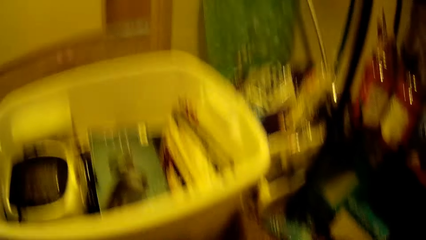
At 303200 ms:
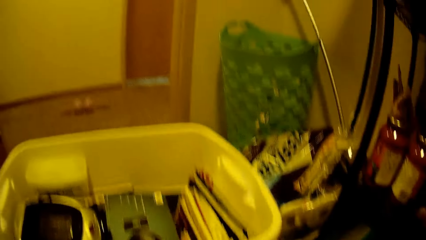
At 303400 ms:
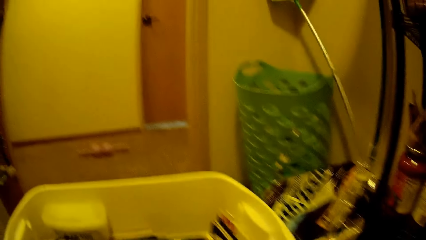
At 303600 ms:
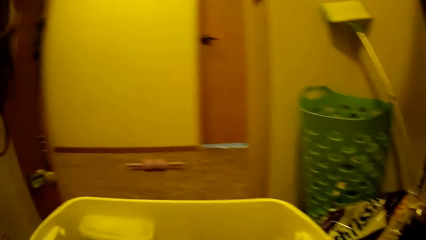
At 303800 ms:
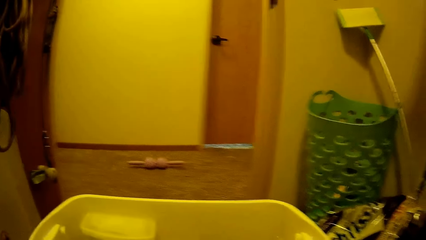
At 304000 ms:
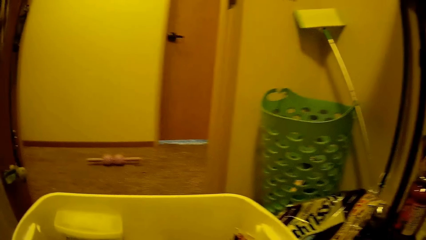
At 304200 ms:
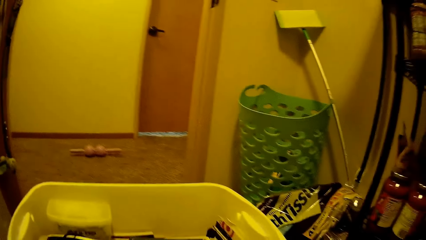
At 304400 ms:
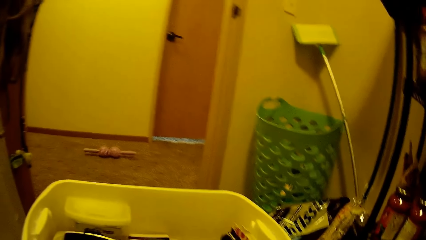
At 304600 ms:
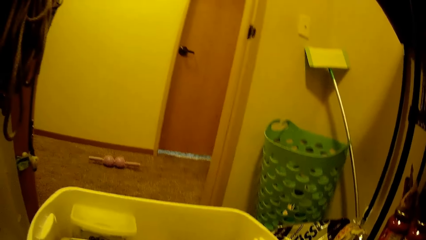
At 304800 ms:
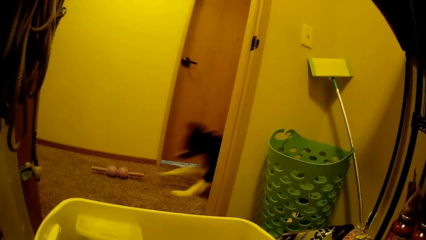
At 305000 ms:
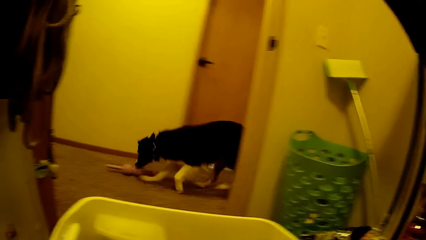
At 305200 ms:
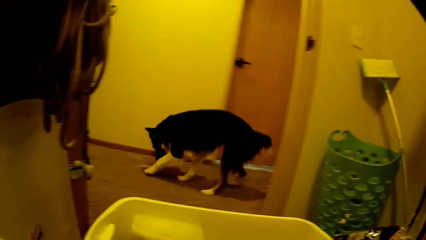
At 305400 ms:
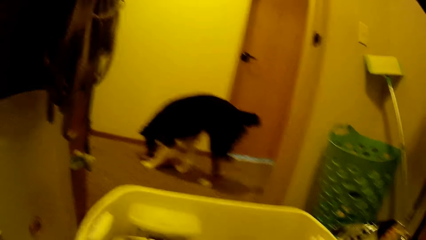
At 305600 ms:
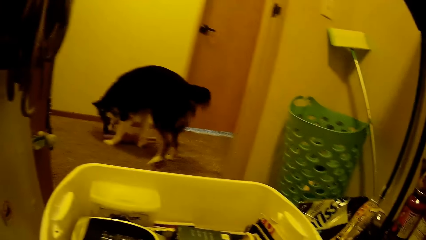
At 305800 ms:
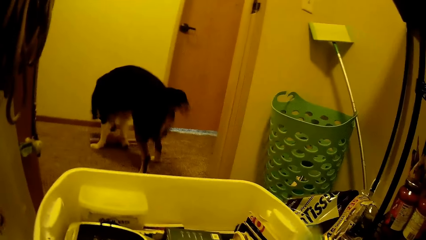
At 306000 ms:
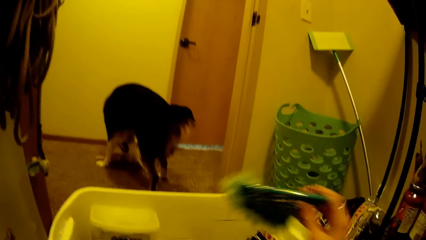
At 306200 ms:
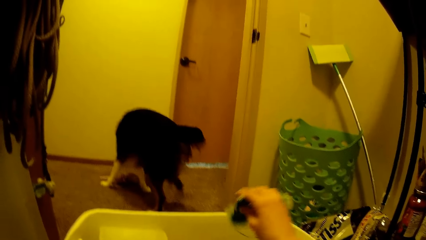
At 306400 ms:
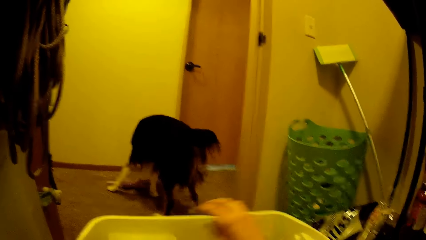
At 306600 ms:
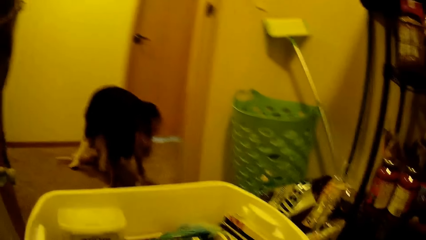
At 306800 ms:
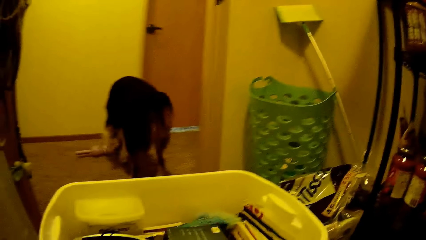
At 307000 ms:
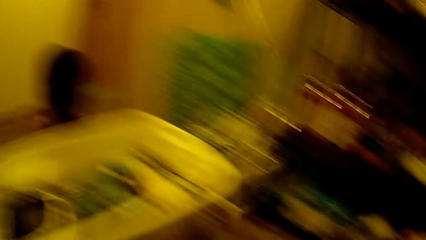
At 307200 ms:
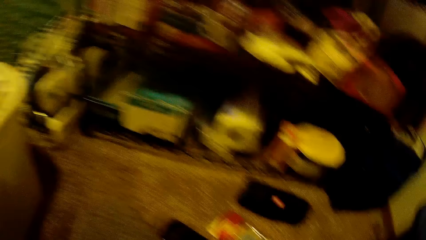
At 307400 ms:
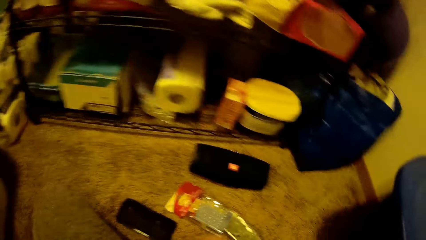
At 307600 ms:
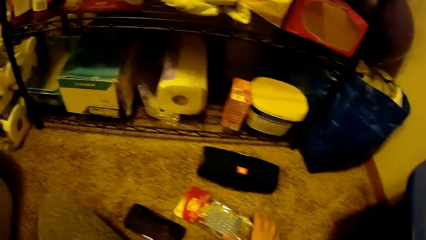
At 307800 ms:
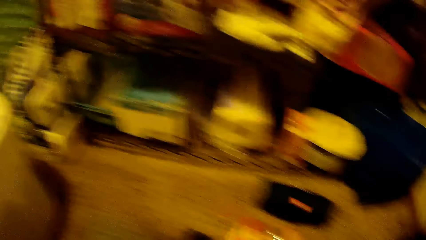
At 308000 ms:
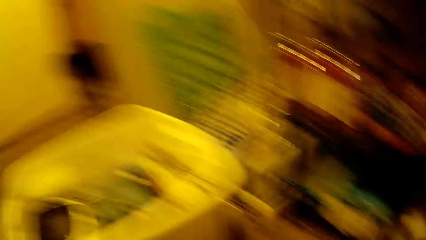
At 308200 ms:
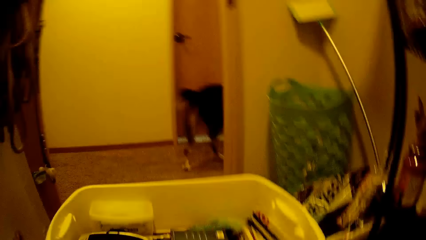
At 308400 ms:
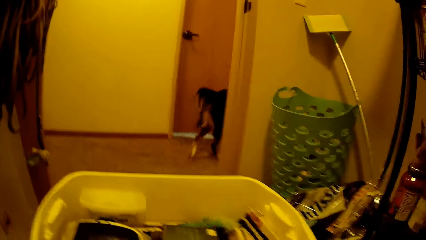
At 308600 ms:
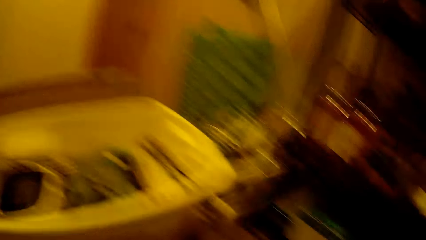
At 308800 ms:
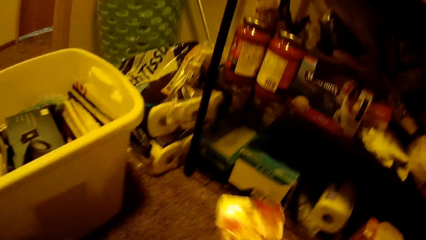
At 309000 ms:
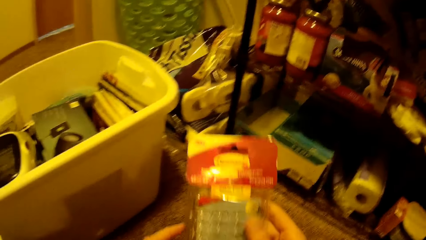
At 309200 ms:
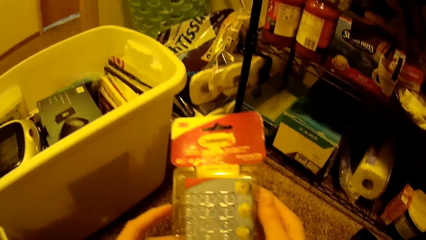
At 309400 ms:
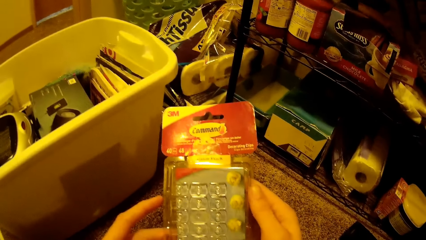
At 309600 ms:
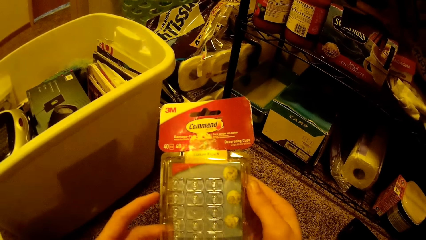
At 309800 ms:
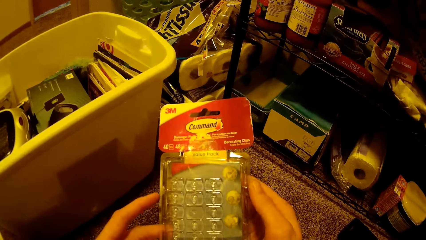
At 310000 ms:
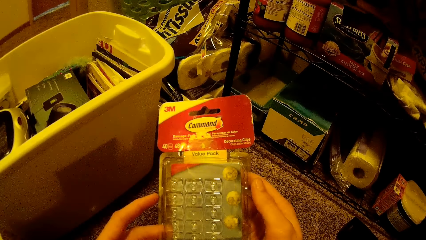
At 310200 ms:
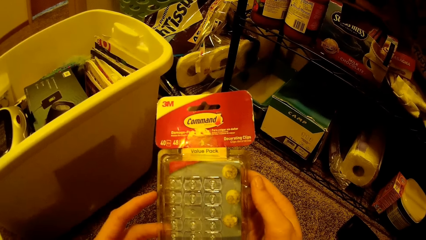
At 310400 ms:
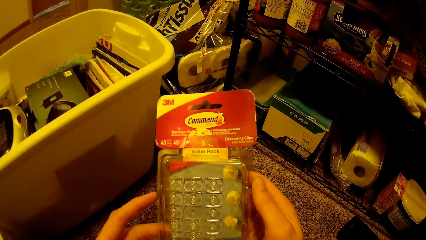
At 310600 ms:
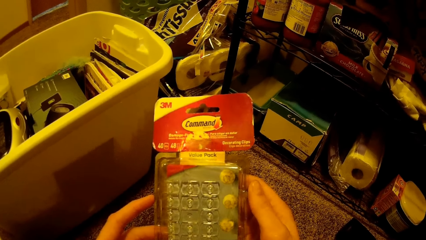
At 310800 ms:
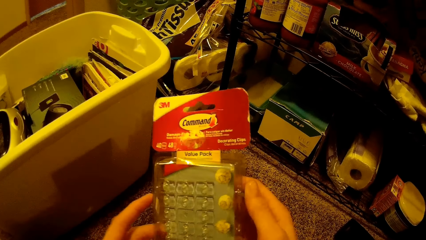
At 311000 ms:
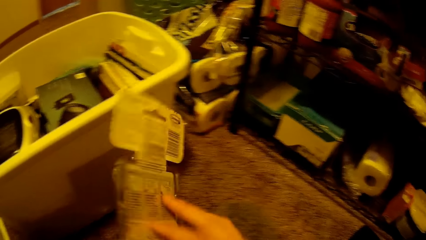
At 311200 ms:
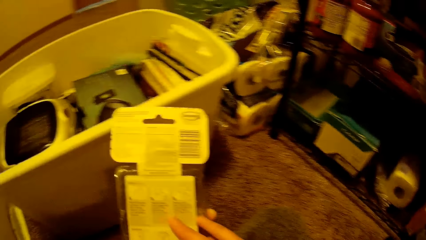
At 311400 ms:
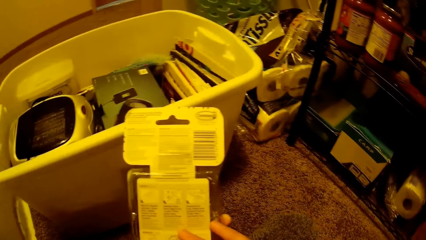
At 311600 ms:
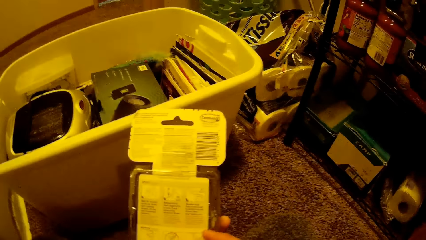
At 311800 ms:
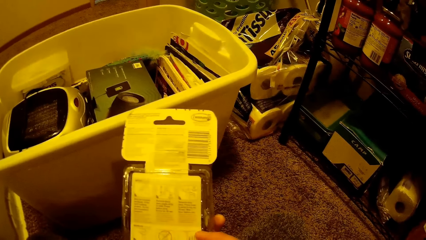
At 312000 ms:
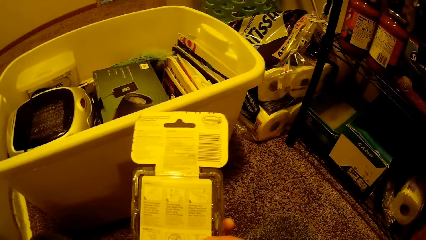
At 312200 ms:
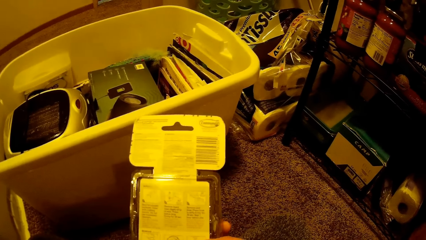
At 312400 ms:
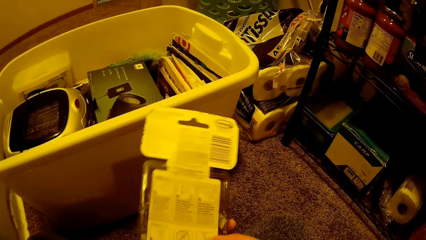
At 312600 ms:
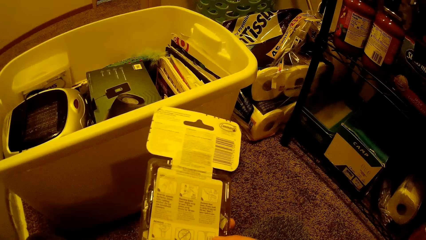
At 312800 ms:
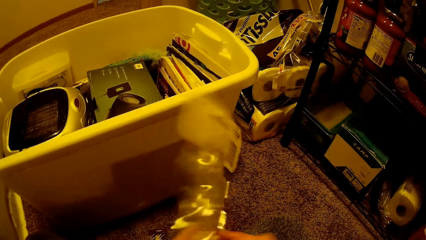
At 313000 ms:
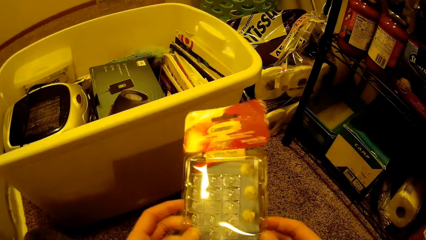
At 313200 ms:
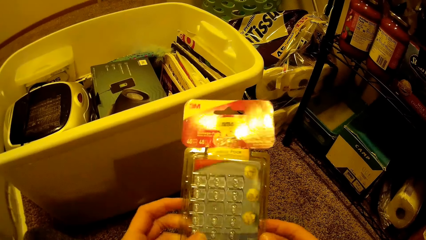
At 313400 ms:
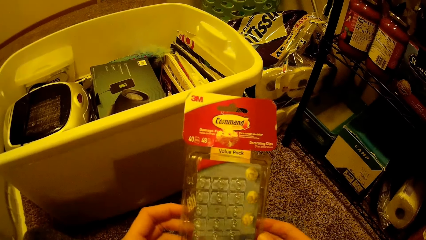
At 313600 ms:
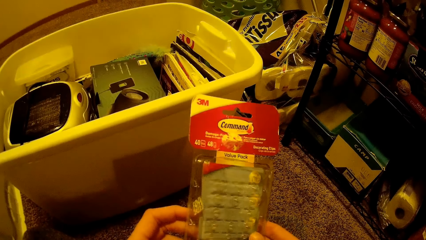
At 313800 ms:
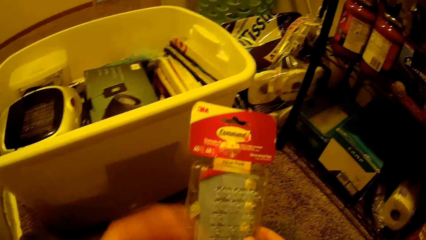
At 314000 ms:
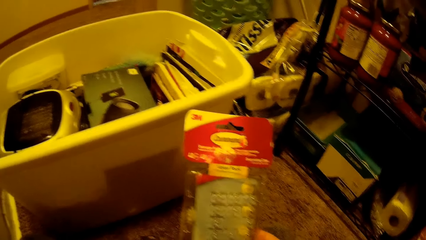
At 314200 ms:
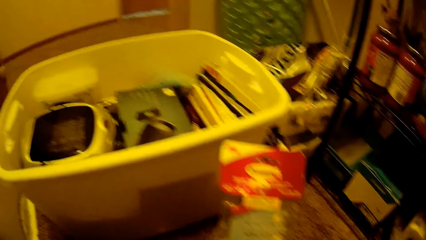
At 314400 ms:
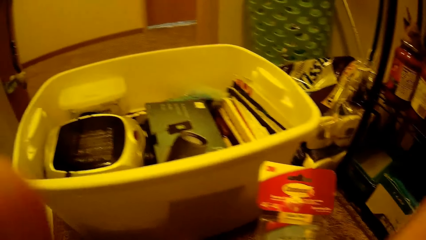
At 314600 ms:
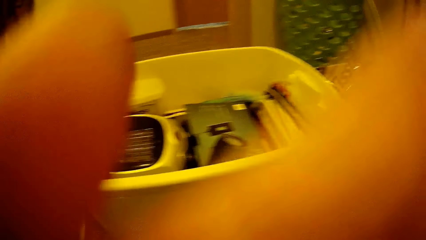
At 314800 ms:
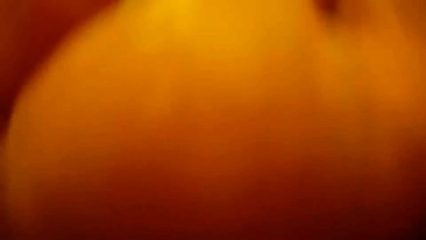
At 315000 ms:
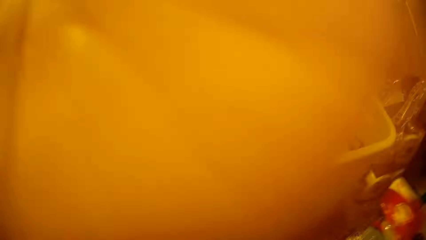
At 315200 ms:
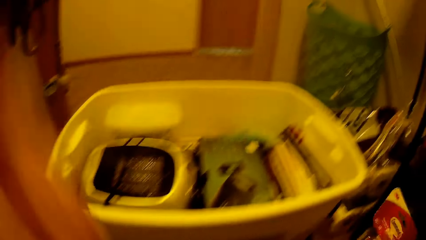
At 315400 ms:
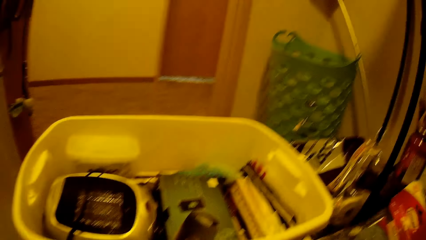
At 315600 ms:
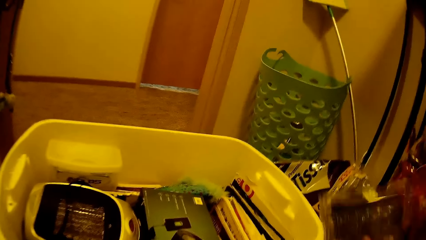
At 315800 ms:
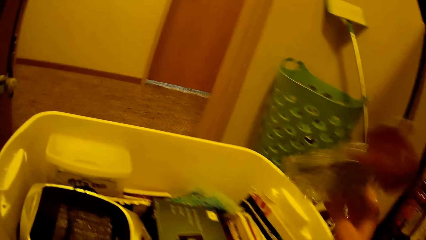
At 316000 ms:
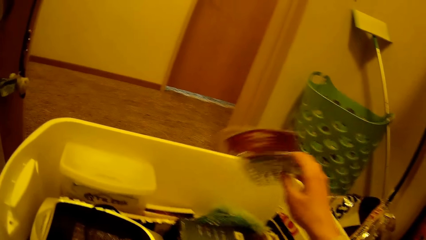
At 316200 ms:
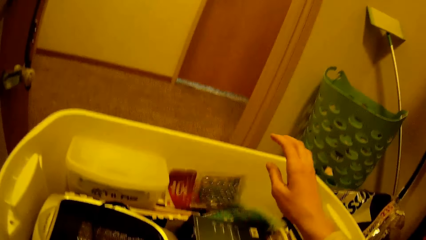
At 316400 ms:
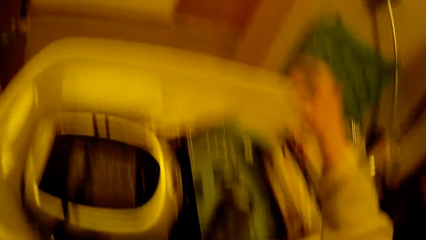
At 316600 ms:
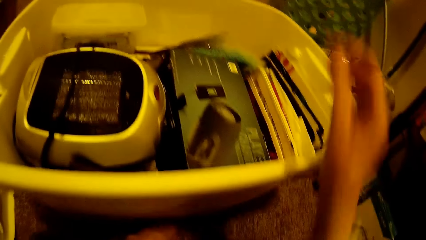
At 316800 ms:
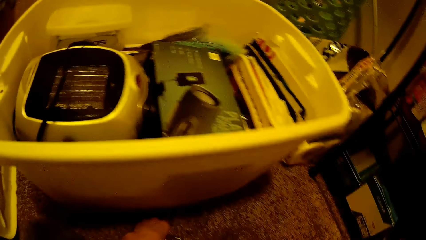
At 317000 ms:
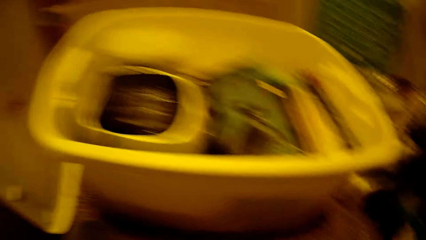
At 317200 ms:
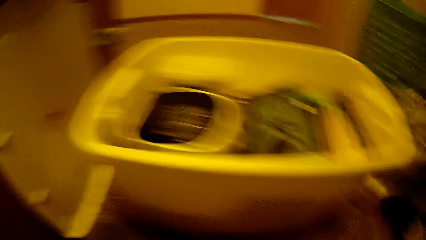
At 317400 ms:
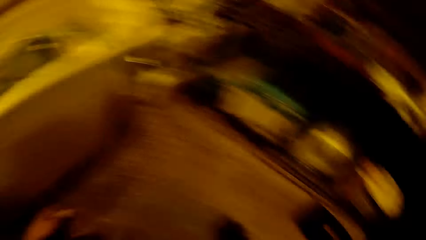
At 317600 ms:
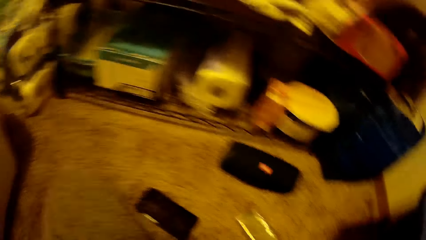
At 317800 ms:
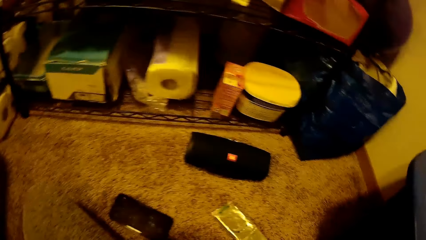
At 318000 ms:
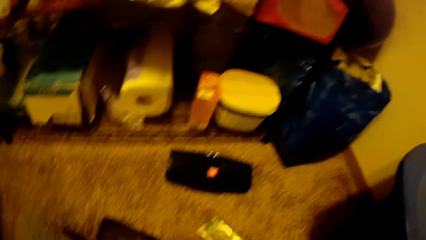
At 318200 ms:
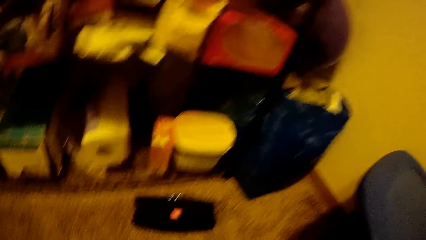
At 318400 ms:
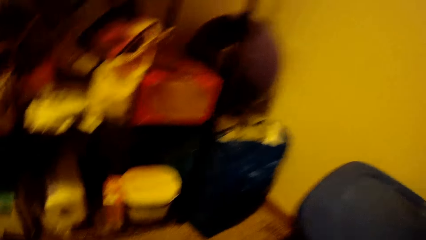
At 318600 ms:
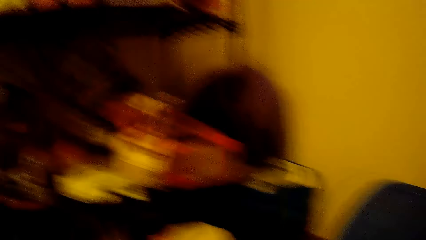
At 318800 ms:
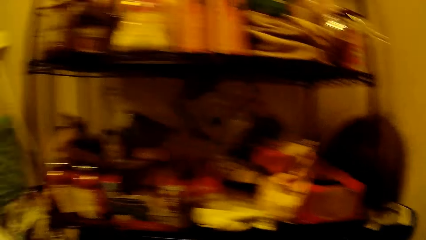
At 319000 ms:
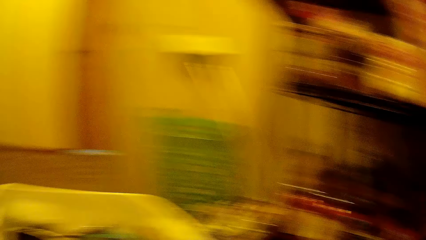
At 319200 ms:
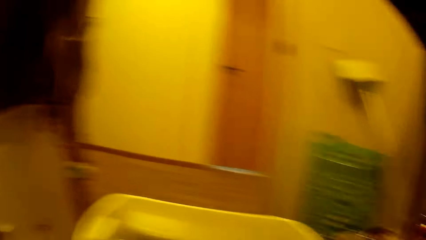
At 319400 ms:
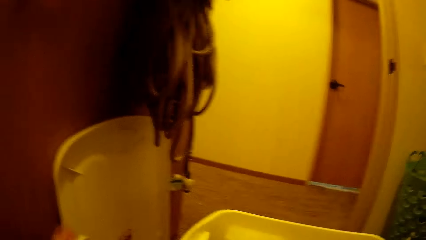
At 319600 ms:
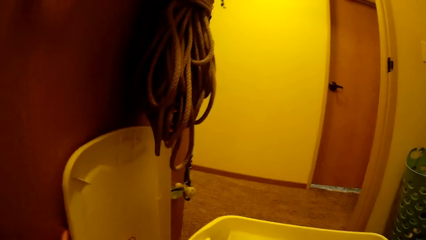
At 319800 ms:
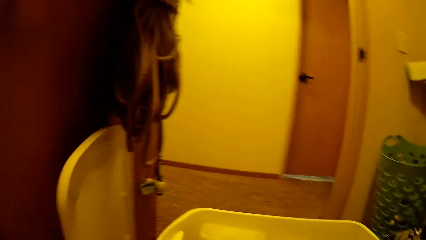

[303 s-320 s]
The dog plays with the rubber massager. The camera wearer drops a plastic bag into the container with her right hand. She picks up a decoration pack or command from the floor with her right hand. The dog walks towards a passage. The camera wearer stares at the decoration pack in her hands. She turns the command. She turns the command again. She wipes her face with her left hand. She drops the decoration pack in the container with her right hand.
